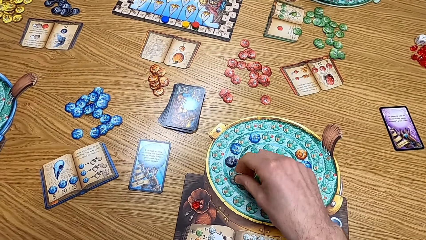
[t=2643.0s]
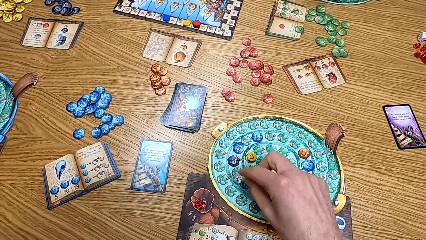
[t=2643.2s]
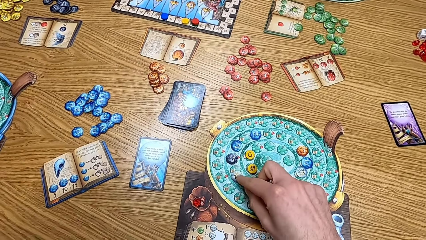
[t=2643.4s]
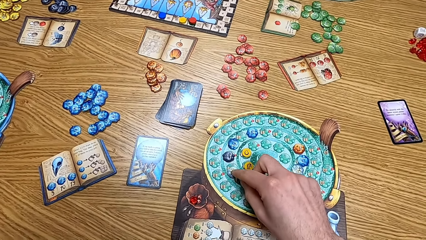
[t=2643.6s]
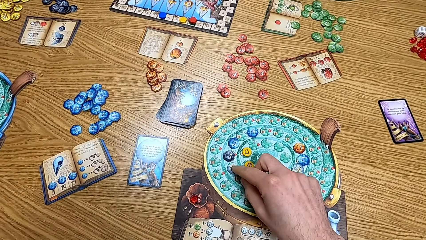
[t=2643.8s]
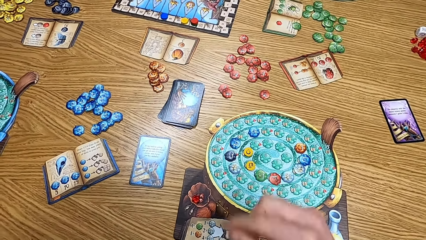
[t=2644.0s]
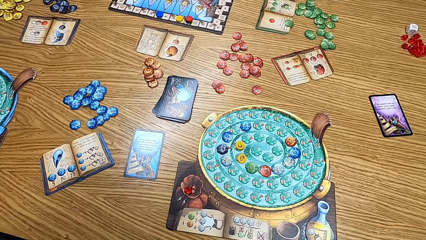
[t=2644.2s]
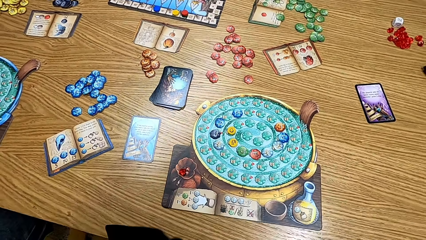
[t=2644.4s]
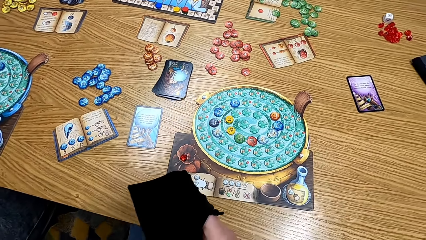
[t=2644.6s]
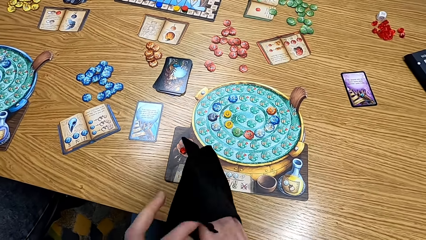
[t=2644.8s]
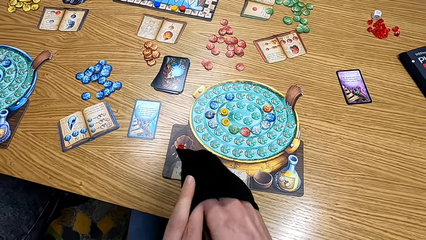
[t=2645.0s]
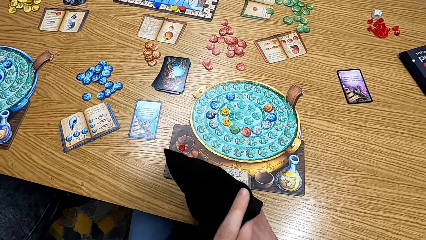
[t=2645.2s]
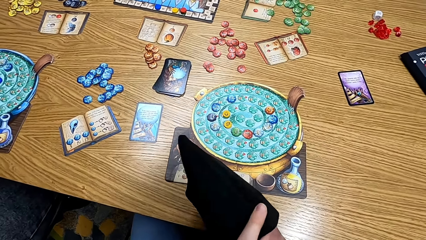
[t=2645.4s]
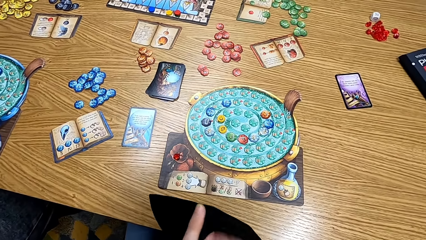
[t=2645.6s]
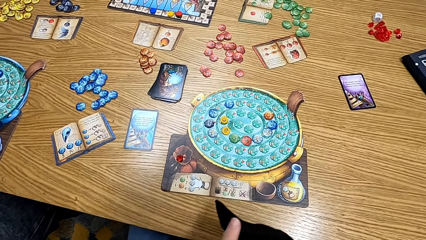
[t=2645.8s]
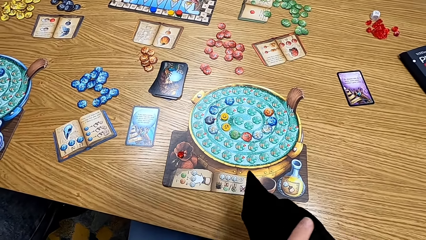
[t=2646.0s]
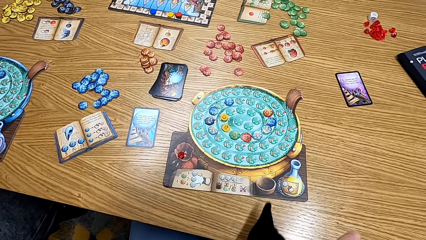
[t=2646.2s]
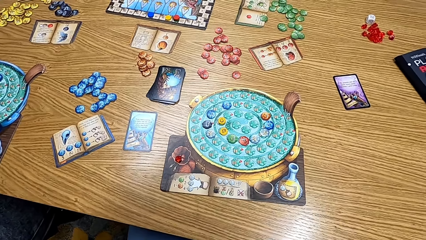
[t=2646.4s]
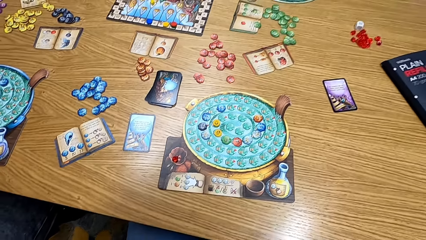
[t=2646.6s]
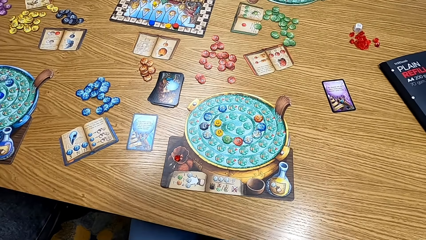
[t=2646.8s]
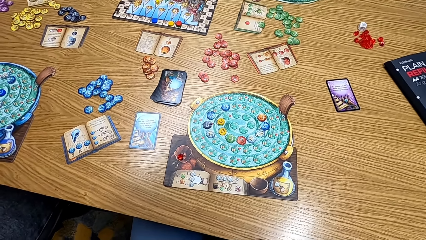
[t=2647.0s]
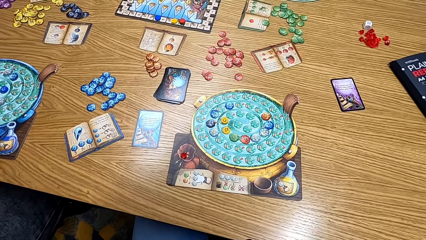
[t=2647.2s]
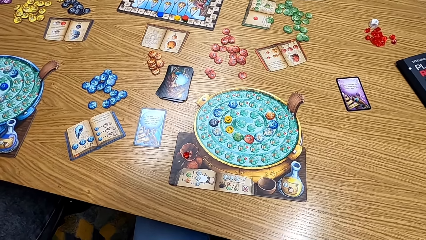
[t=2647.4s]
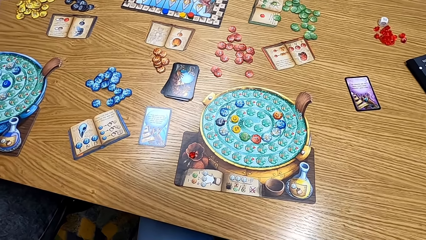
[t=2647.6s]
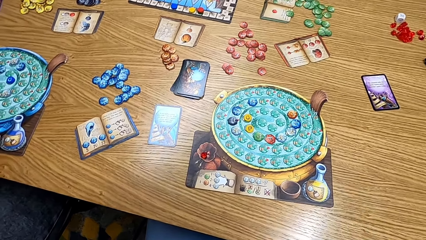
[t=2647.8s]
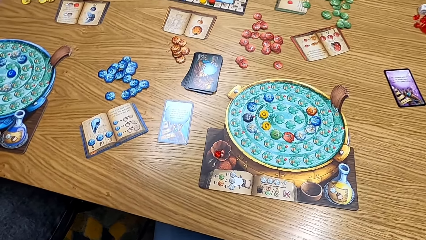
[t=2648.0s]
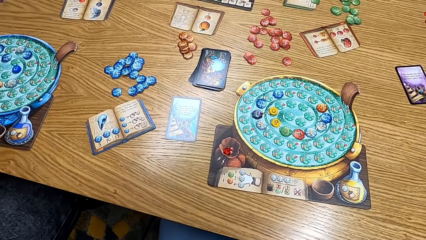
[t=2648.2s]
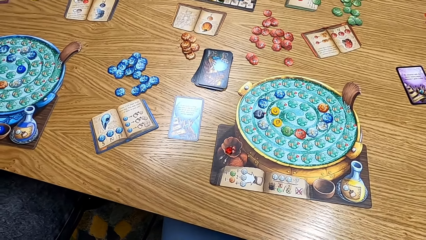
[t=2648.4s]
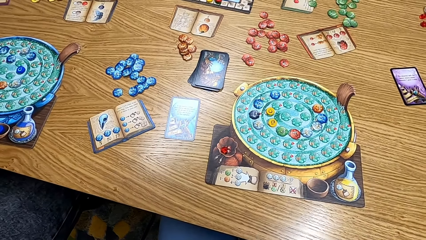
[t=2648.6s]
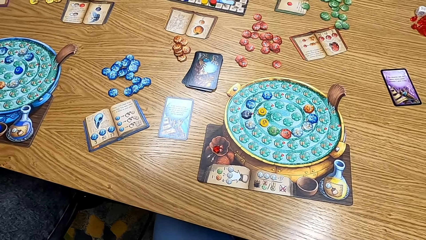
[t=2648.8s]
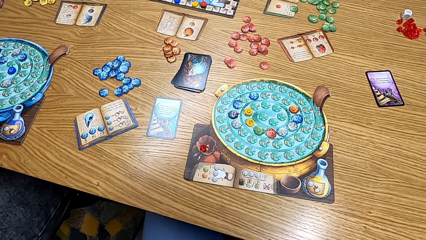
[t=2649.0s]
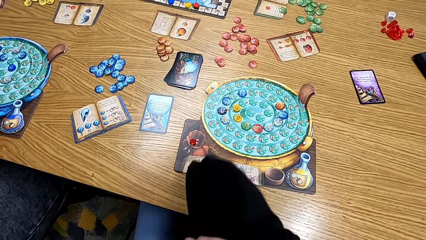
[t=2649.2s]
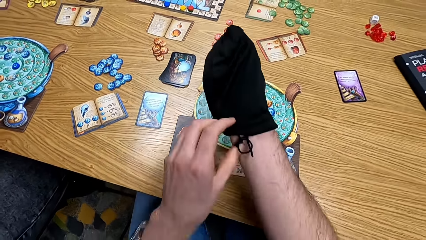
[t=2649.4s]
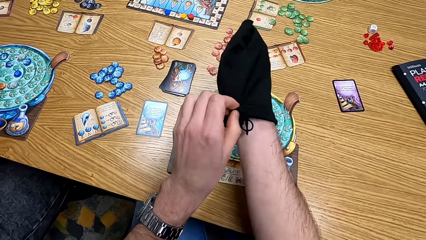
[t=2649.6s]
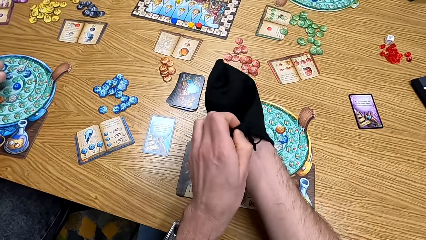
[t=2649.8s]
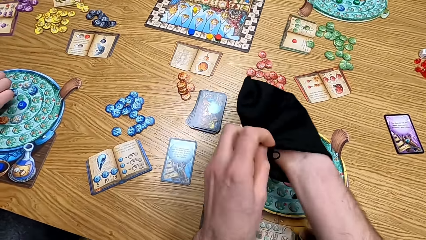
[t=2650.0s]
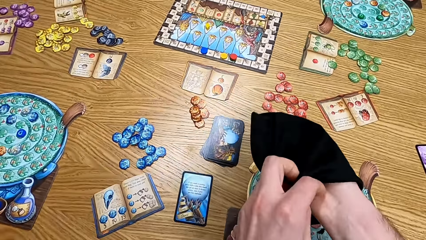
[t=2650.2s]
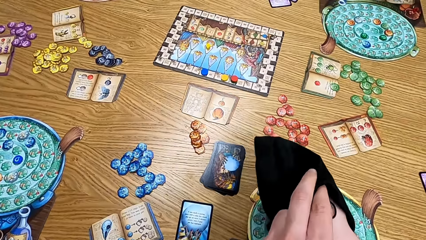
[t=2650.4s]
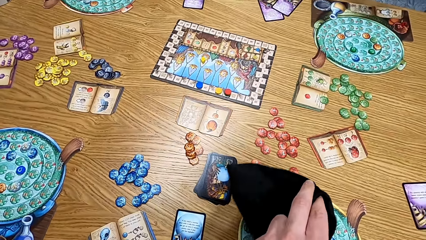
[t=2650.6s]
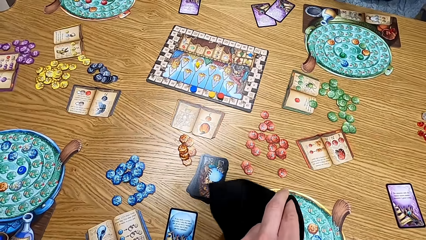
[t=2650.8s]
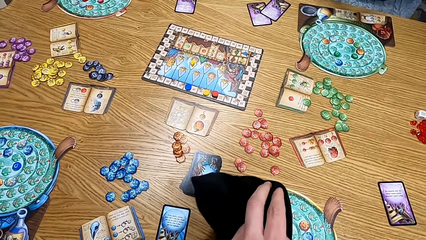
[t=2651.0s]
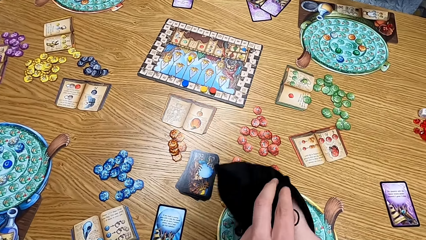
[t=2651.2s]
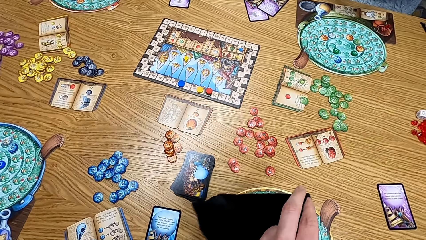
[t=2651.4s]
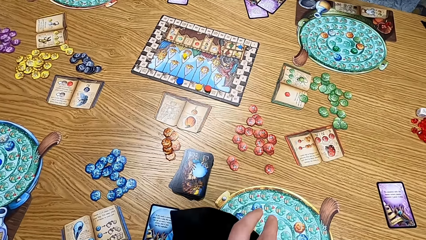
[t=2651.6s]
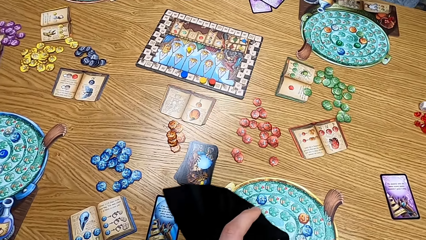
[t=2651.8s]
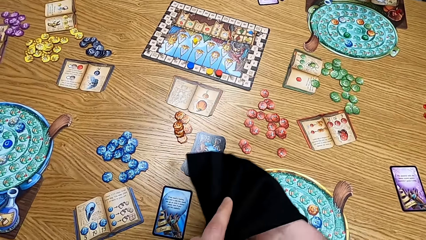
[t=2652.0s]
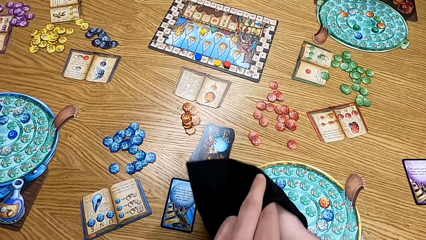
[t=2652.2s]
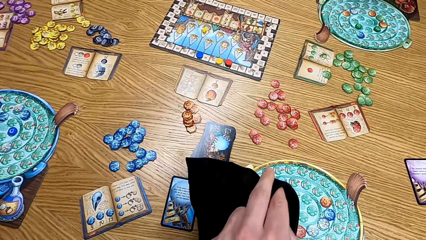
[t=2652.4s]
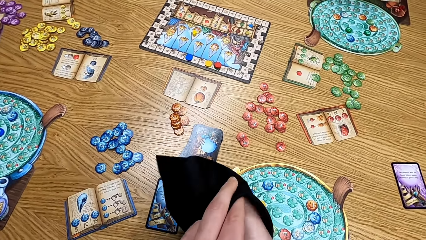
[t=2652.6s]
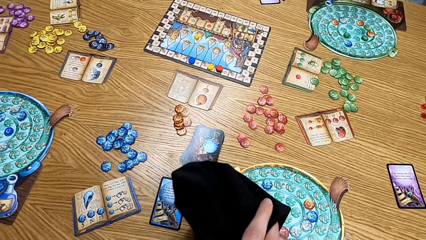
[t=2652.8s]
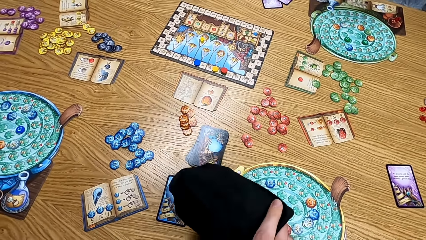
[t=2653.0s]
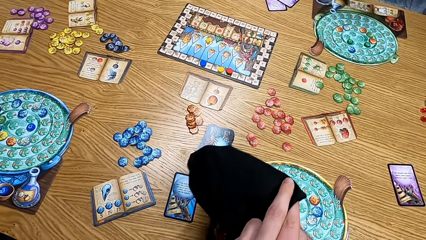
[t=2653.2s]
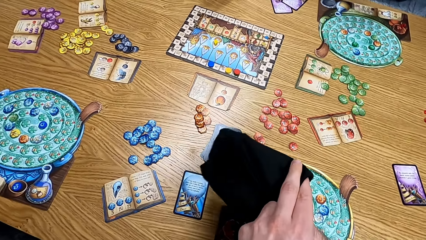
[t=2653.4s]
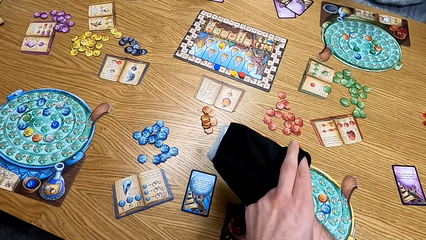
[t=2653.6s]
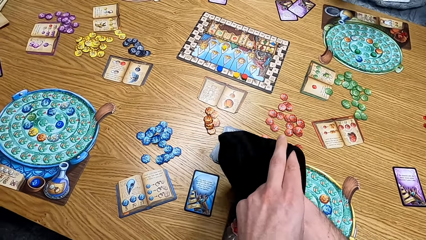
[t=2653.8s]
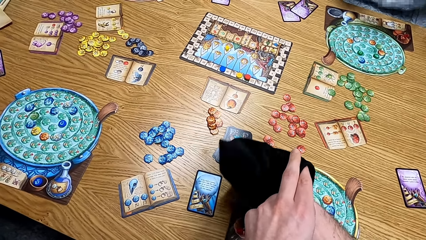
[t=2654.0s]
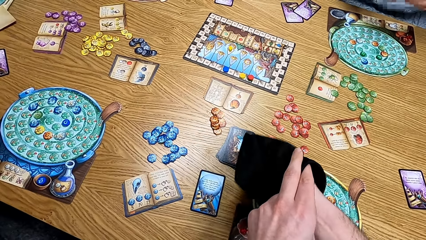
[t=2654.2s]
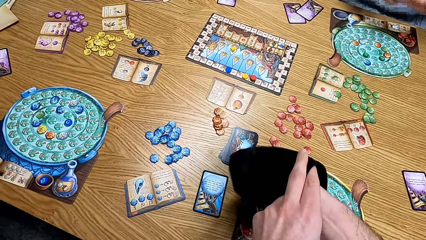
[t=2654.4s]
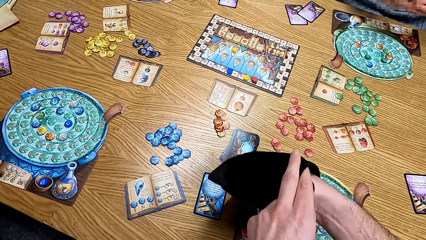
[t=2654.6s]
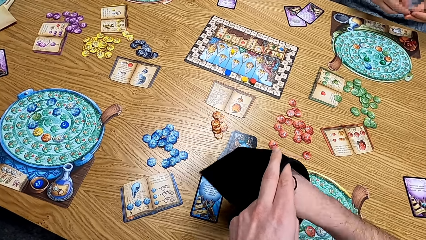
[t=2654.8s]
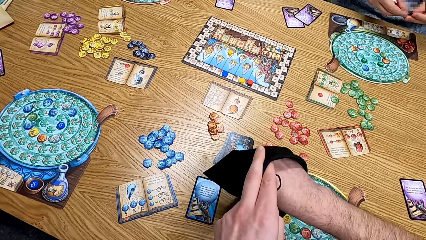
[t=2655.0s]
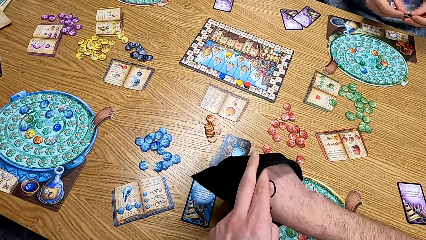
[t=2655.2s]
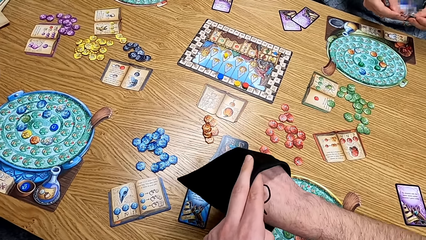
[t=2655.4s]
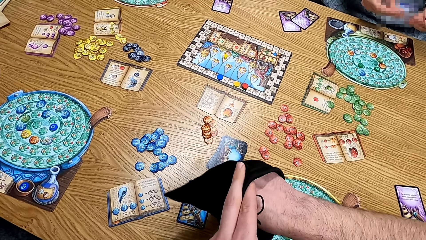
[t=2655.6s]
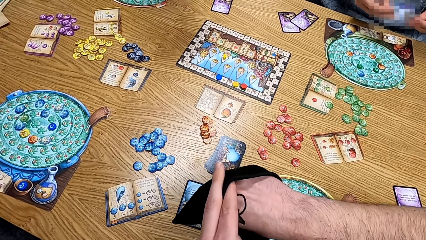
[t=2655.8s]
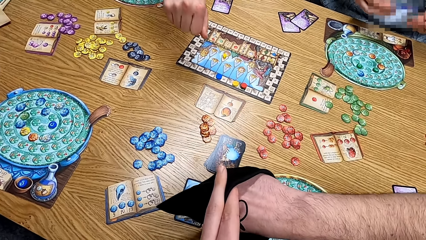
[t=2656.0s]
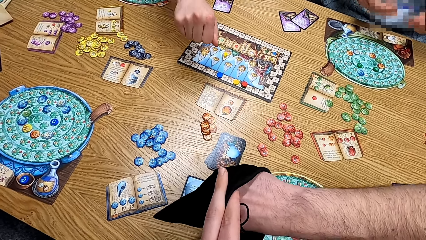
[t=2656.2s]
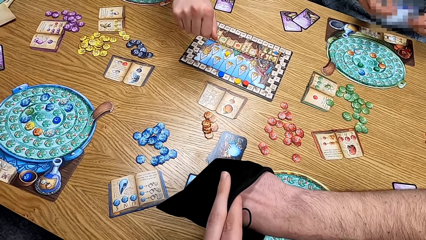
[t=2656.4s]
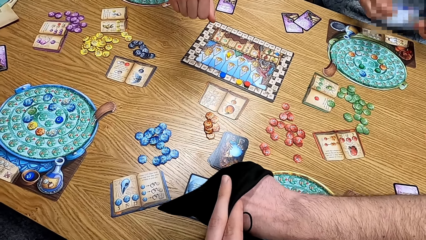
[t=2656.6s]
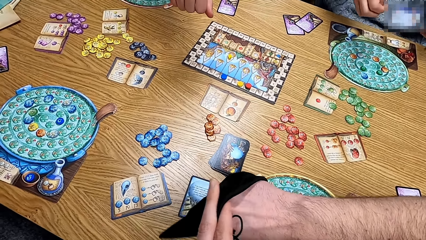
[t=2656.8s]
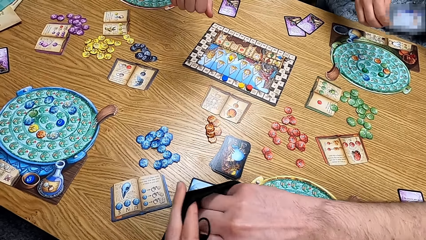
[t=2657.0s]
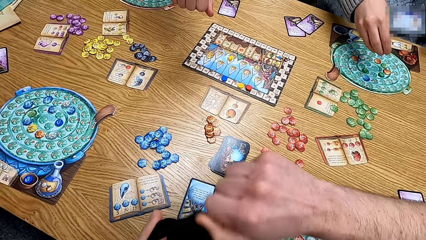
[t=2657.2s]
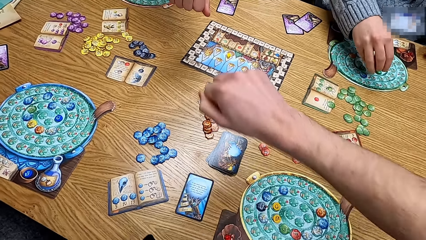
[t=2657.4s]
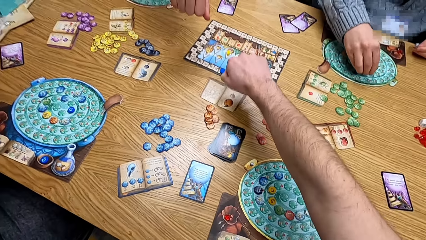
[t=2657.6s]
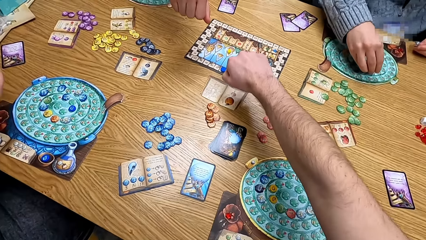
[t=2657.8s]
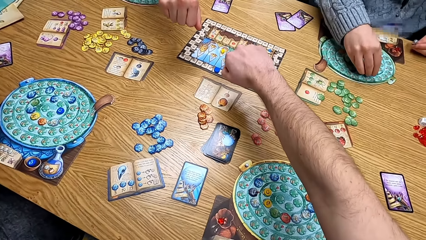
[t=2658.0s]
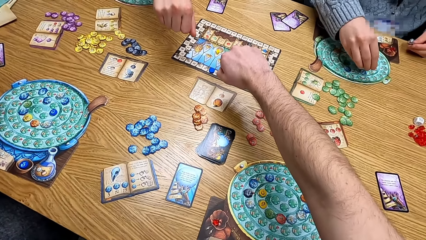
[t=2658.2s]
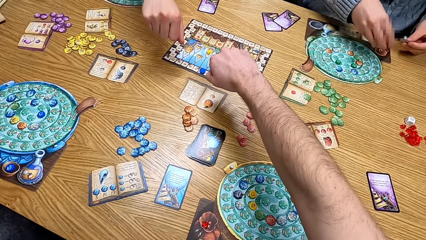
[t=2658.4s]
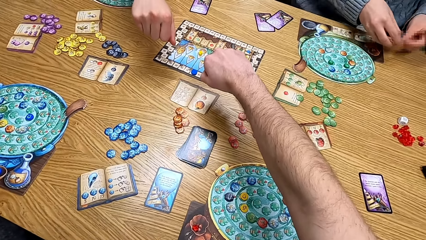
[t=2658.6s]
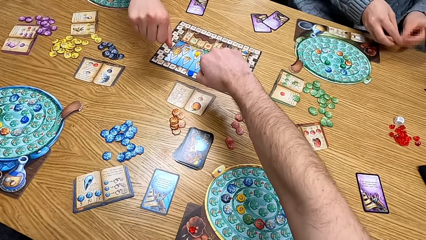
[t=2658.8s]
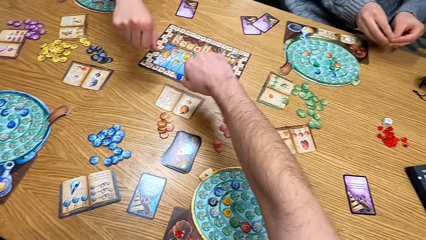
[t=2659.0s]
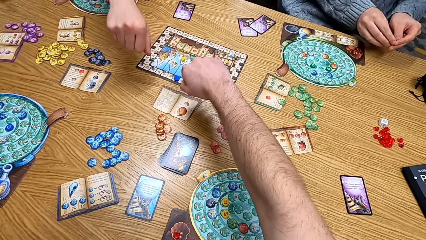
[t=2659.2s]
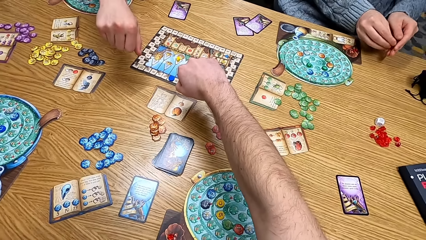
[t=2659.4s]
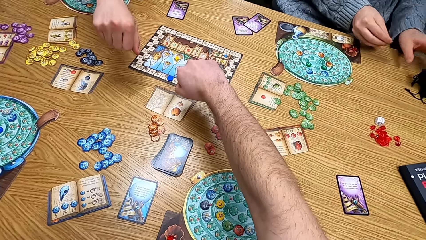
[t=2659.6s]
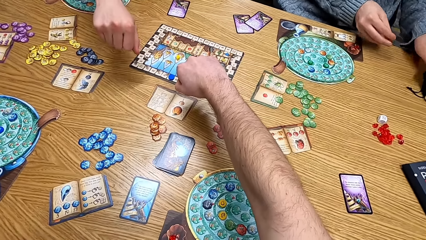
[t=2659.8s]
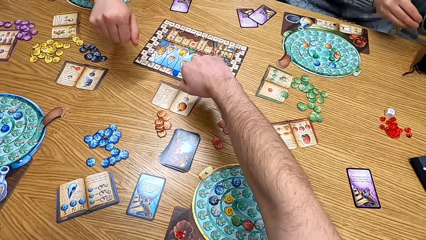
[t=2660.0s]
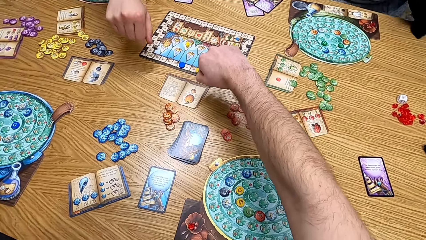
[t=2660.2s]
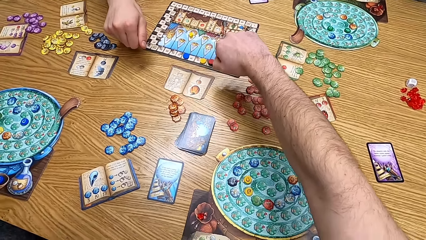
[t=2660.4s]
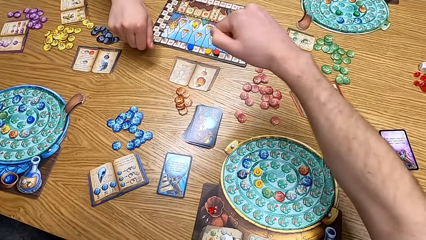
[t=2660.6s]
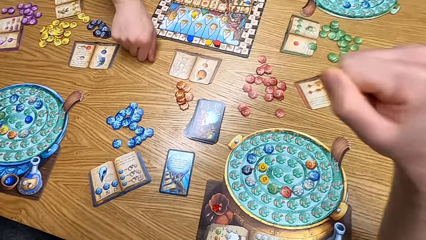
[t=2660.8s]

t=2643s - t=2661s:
The camera wearer puts the cards on the table. He plays the board game. He shakes the bag. A man stretches the hand. The camera wearer puts his hands on the table. He stretches the hand.
